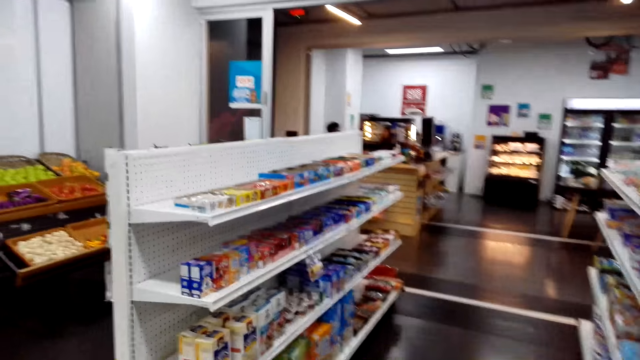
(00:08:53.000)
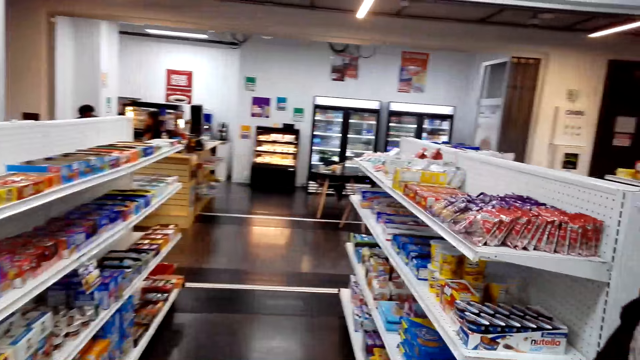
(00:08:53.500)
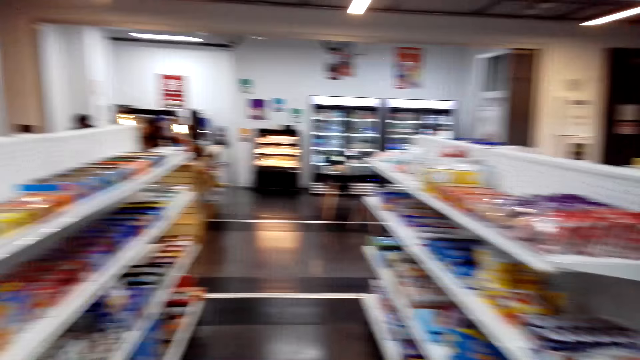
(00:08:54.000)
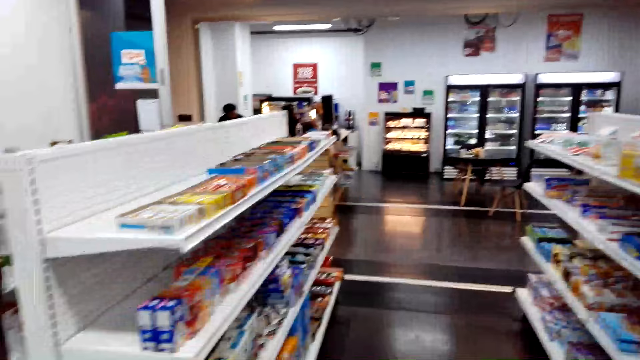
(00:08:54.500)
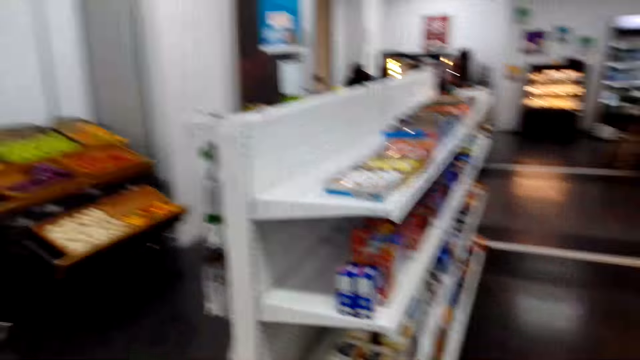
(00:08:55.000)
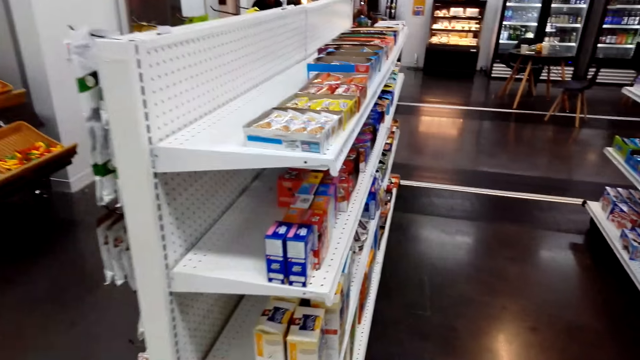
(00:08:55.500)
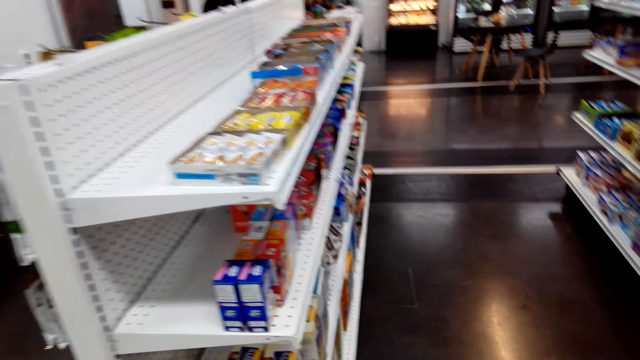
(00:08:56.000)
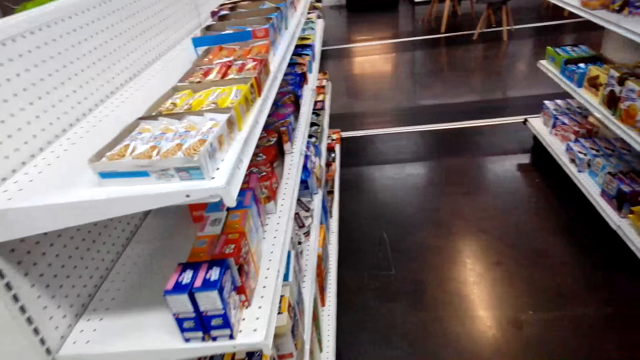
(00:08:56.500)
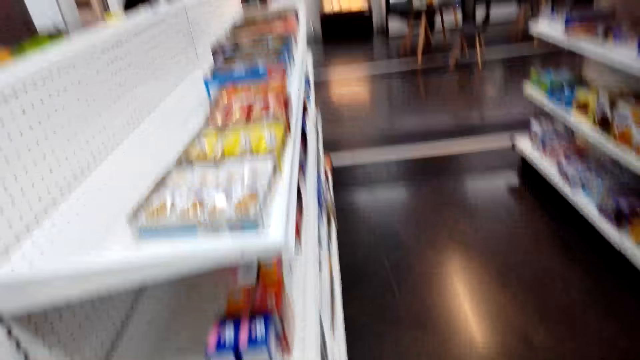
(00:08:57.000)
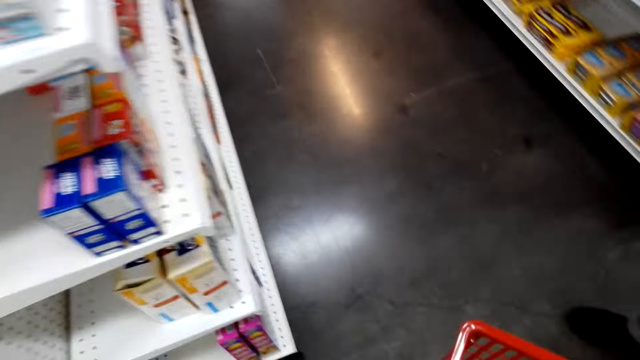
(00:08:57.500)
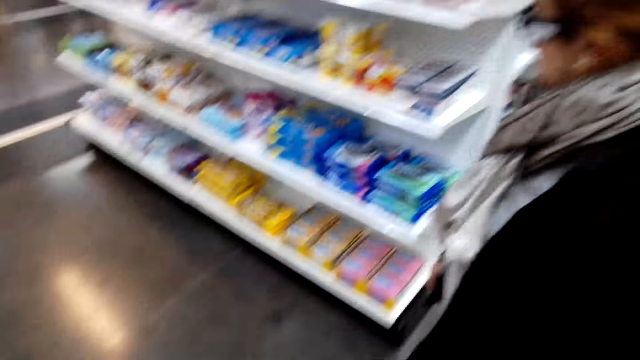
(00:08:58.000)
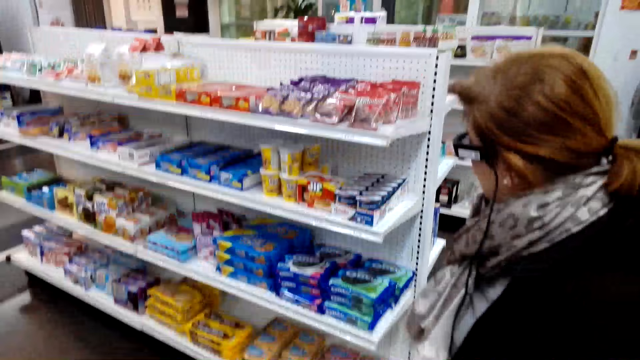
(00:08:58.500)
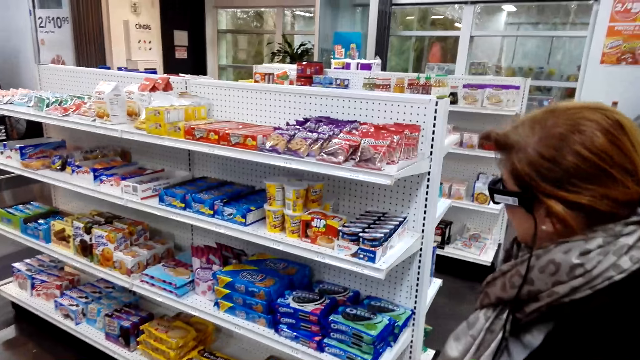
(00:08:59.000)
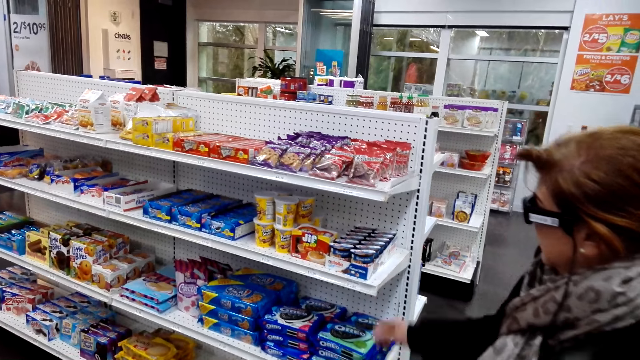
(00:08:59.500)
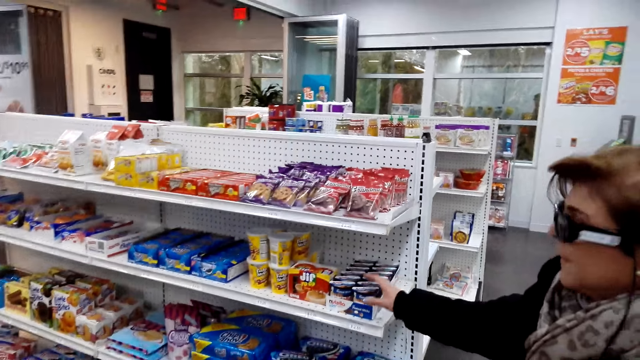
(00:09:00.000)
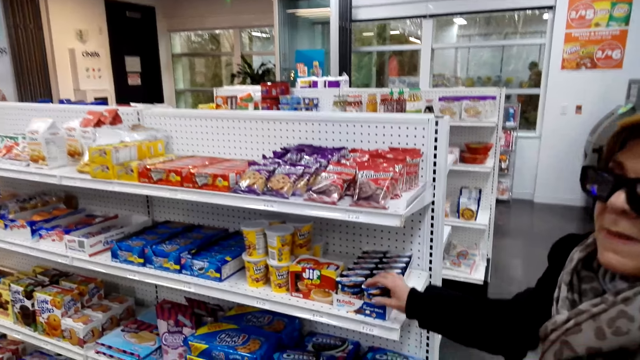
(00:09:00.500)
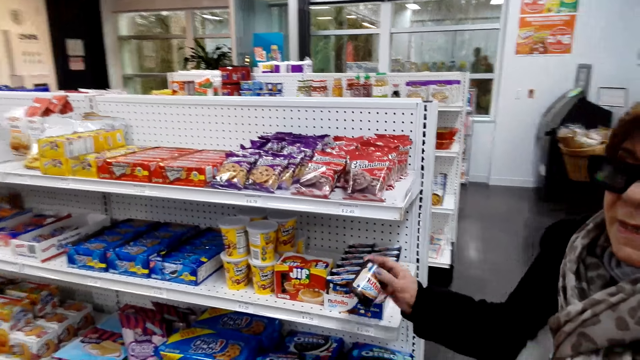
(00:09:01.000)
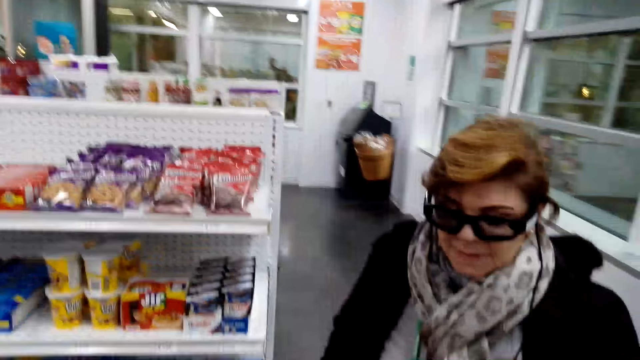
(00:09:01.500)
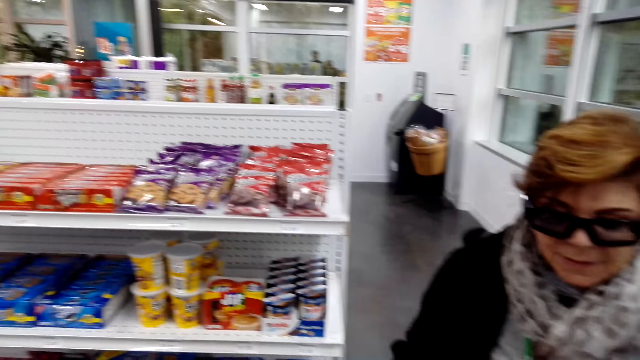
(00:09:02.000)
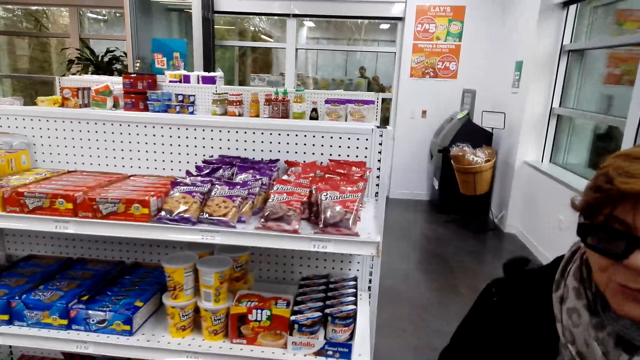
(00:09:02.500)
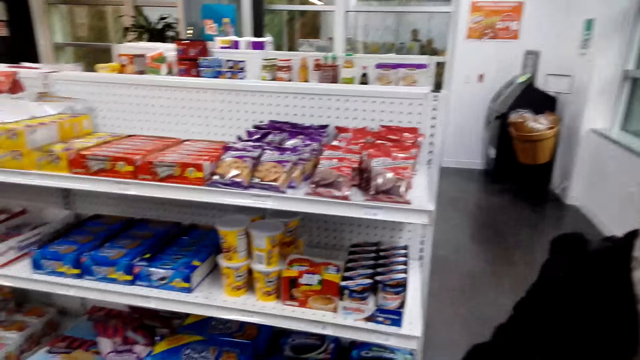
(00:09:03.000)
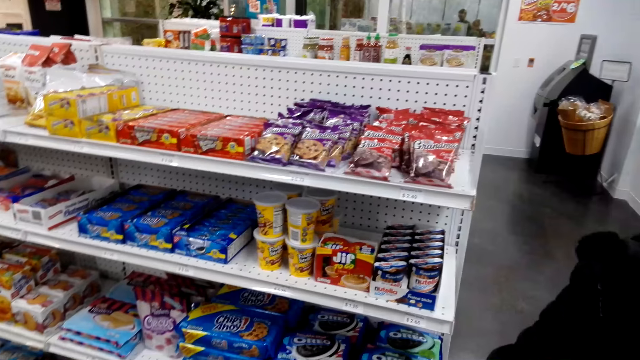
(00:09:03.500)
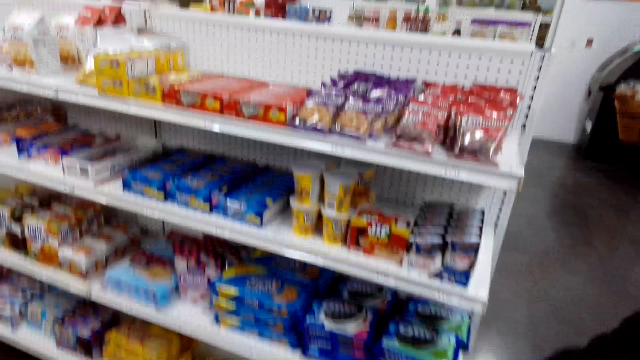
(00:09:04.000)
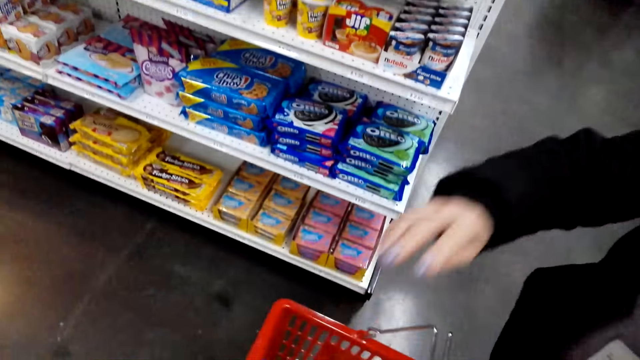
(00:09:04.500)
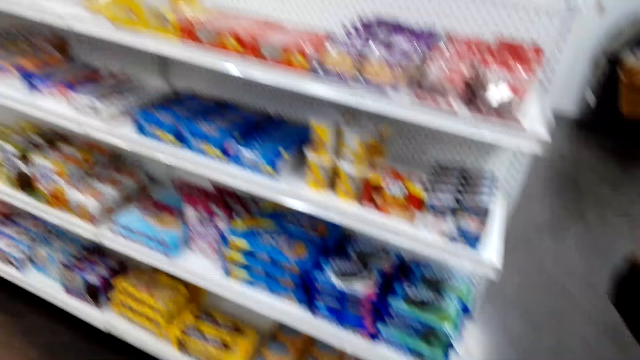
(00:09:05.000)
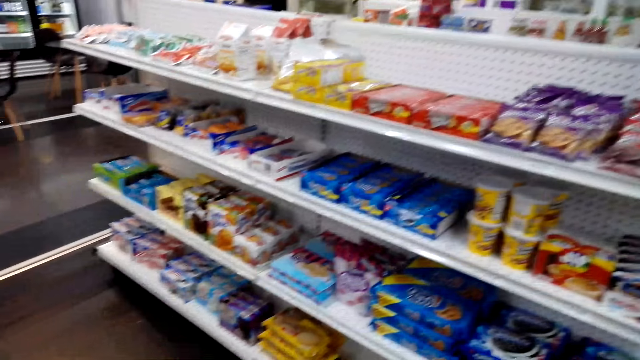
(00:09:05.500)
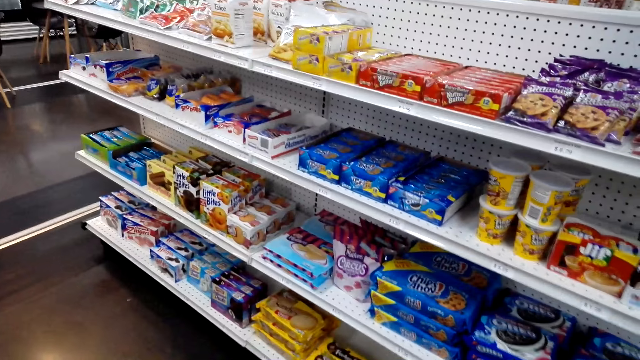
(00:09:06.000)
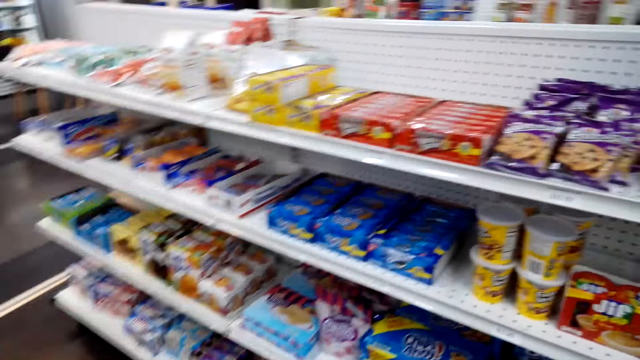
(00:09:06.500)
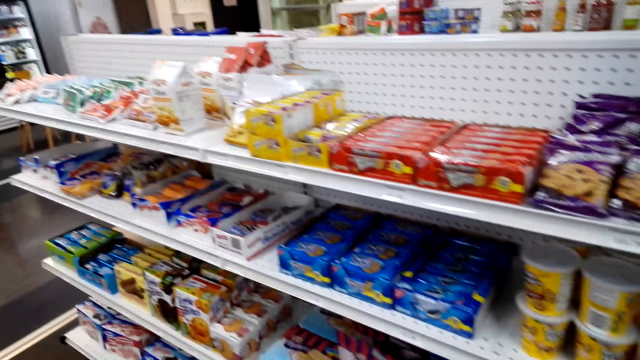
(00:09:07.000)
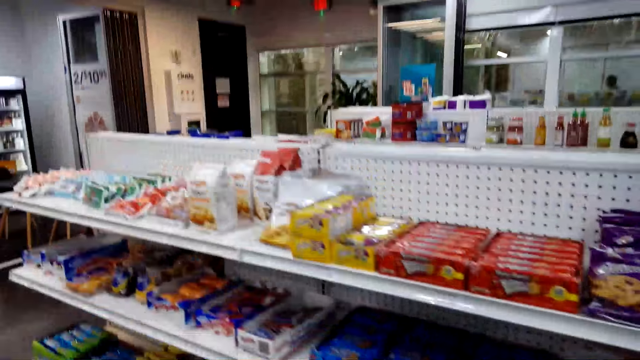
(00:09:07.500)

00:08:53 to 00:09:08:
The camera wearer talks with a lady. They look around. The lady picks up an object. The lady talks with the camera wearer. The camera wearer talks with the lady. The lady drops the object in the basket. The camera wearer converses with the lady.

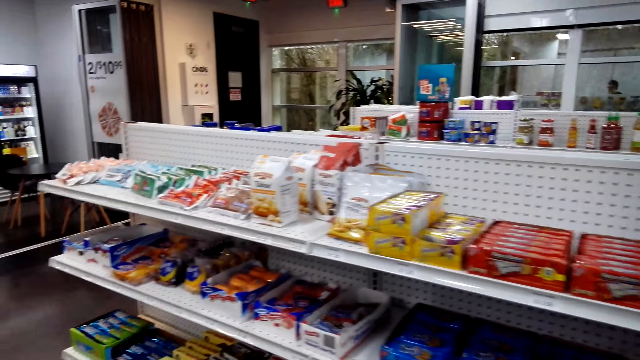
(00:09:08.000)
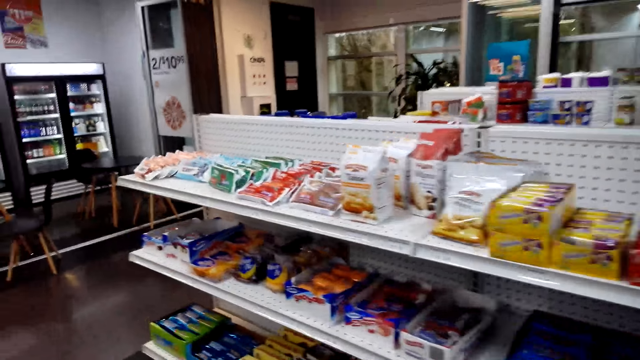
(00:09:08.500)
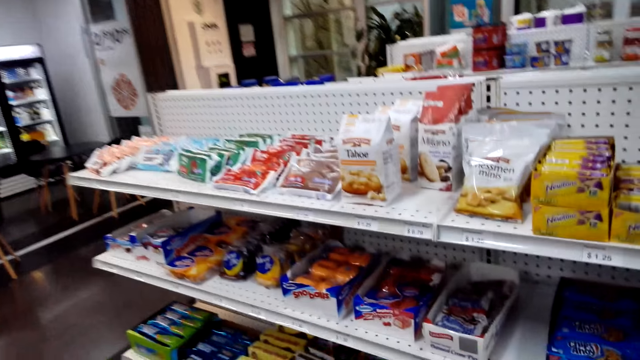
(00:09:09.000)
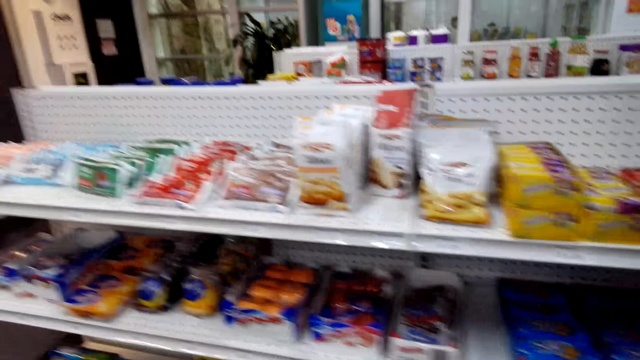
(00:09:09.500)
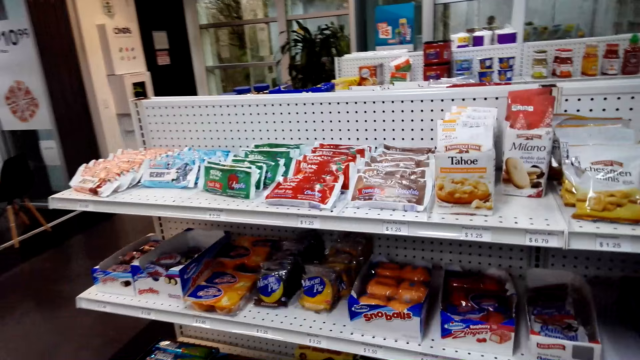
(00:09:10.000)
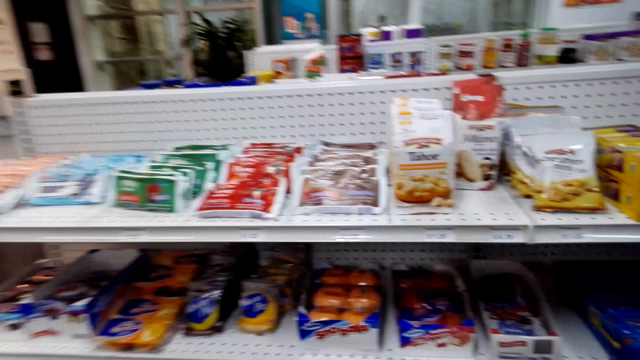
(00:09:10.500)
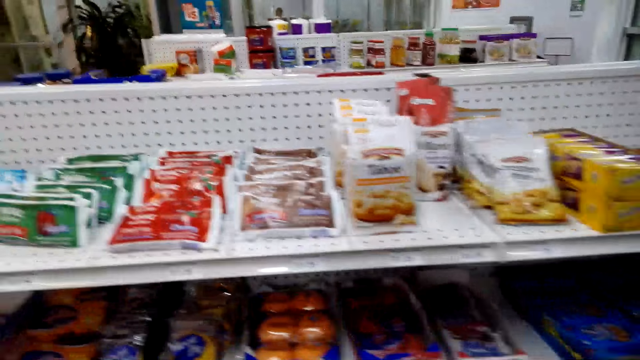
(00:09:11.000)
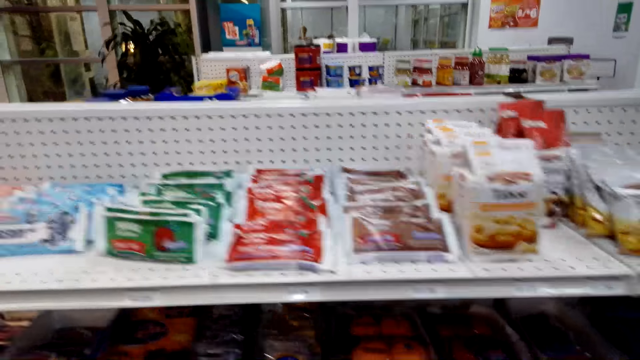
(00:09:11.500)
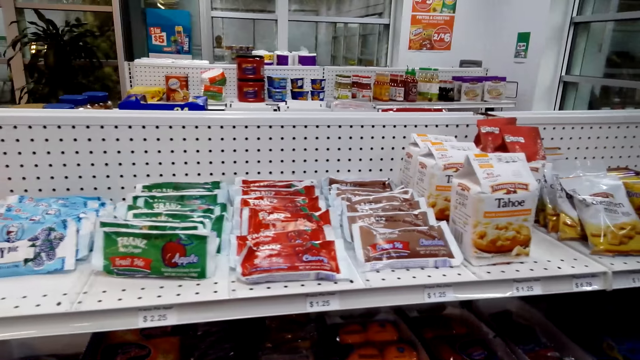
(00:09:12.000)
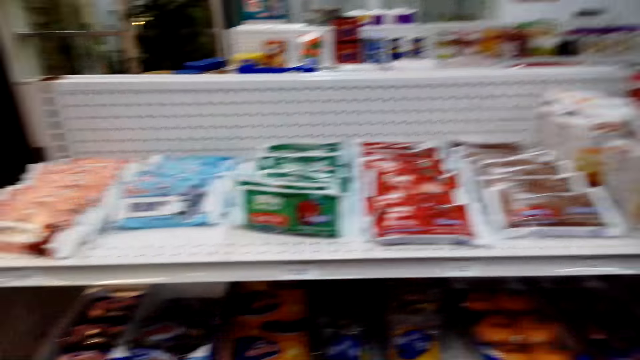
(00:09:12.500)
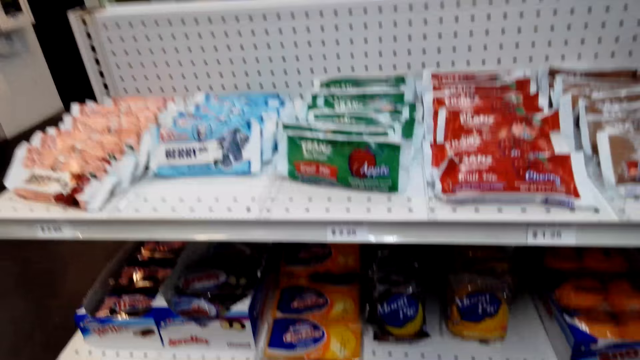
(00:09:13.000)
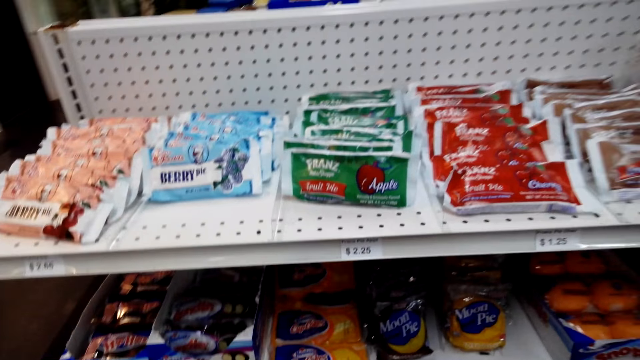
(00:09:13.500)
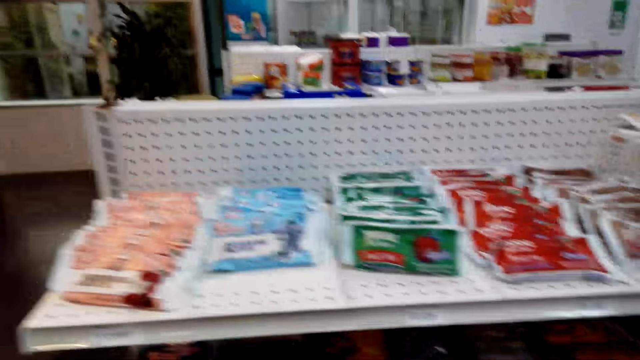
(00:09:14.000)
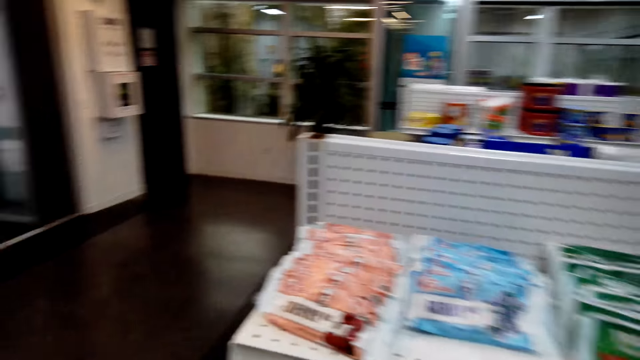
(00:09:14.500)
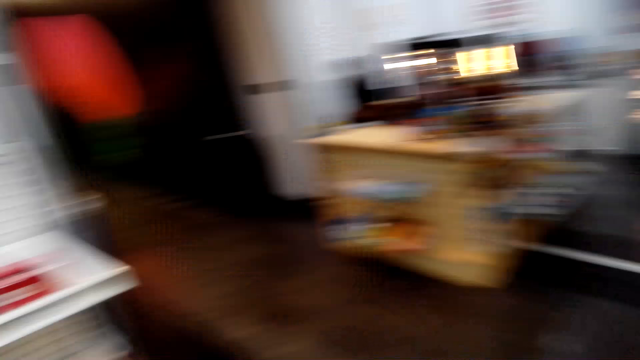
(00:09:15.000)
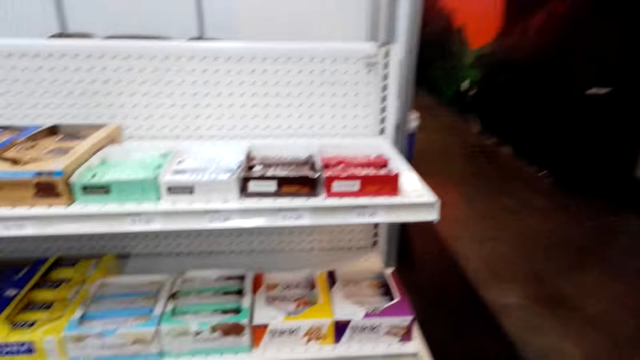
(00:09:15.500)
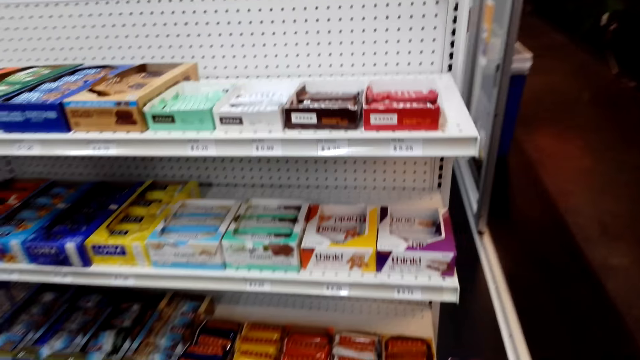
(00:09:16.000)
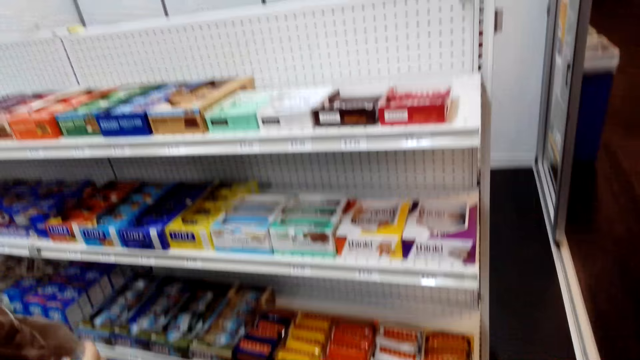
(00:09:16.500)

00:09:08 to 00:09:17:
The camera wearer and a lady walk around the supermarket. They look around. The lady talks with the camera wearer. The camera wearer talks with the lady. They turn around. The camera wearer and the lady walk around the supermarket. Another lady talks with the camera wearer.
